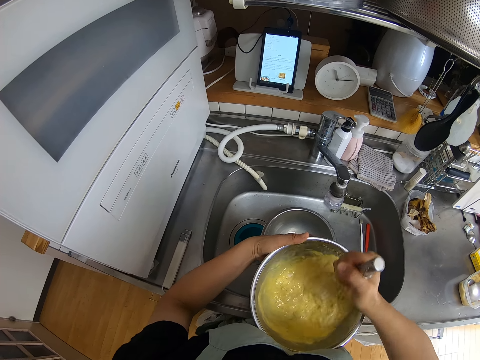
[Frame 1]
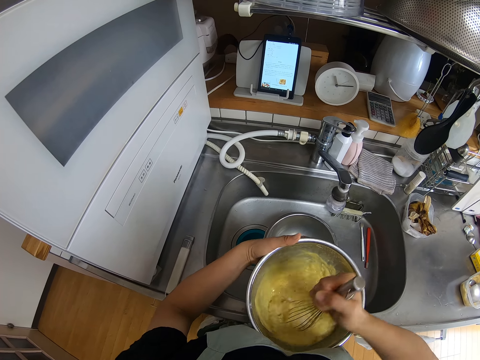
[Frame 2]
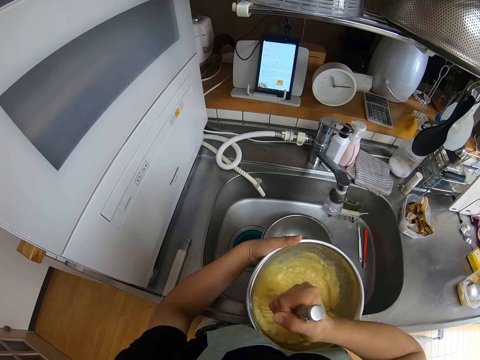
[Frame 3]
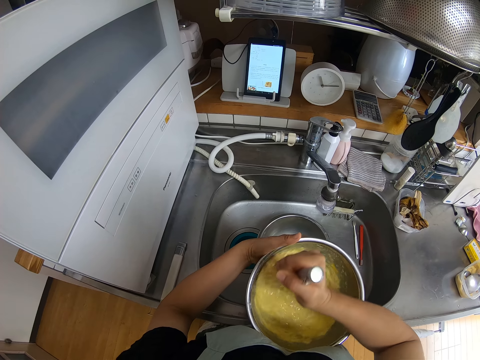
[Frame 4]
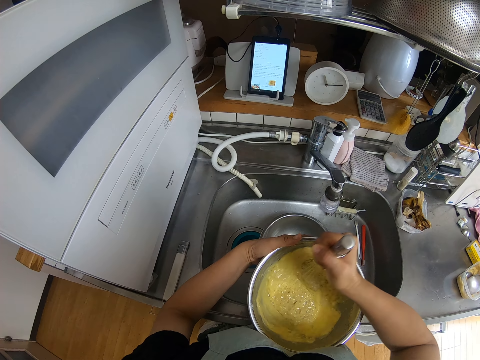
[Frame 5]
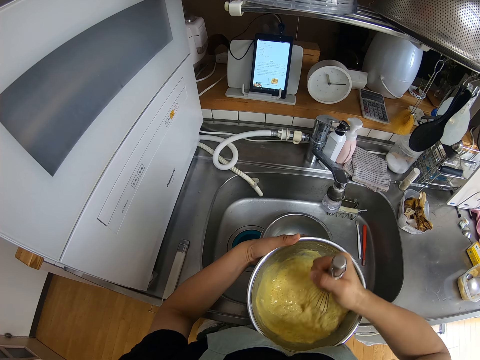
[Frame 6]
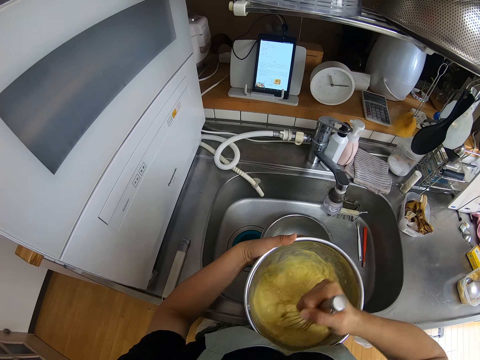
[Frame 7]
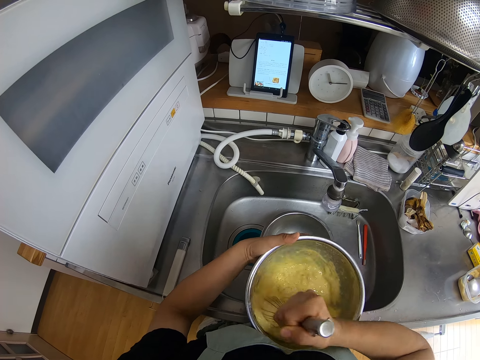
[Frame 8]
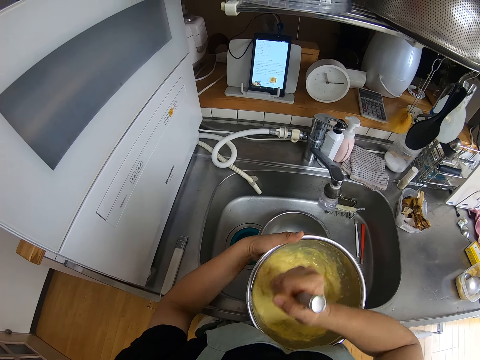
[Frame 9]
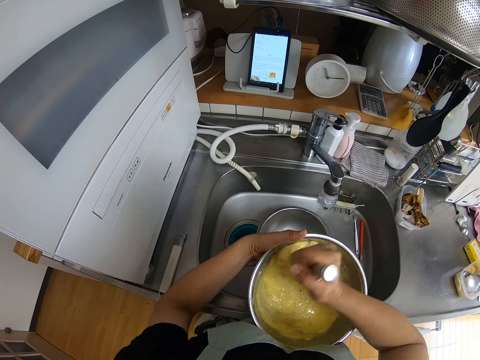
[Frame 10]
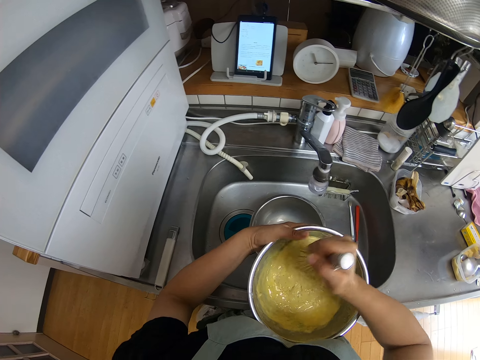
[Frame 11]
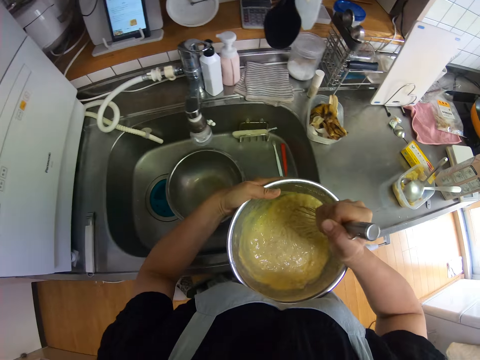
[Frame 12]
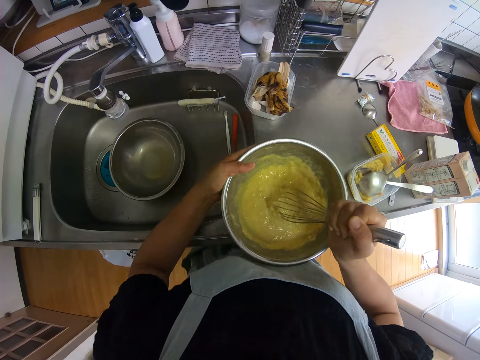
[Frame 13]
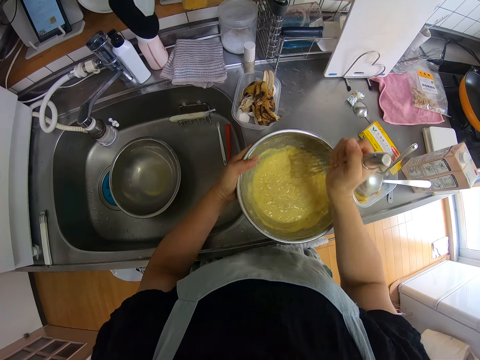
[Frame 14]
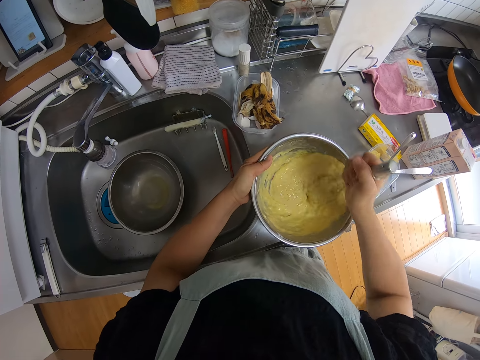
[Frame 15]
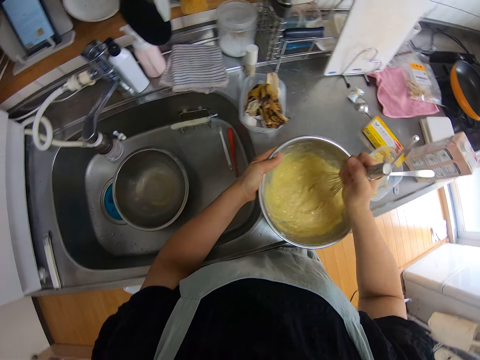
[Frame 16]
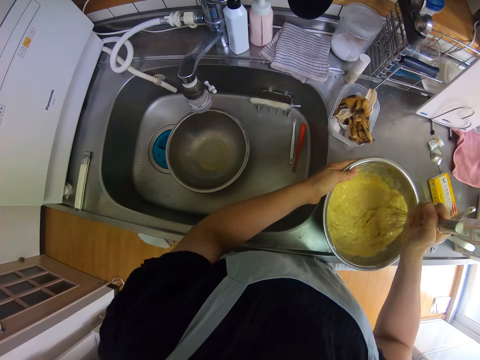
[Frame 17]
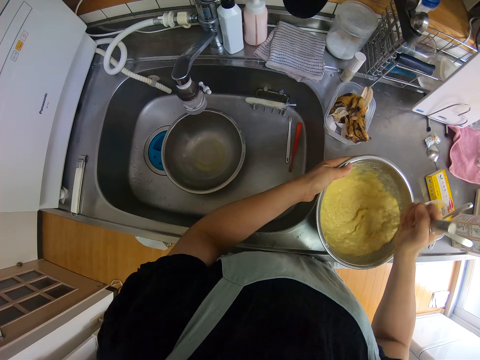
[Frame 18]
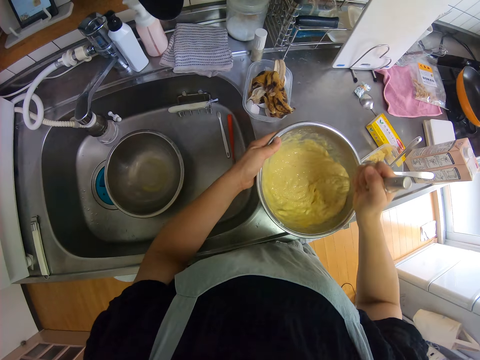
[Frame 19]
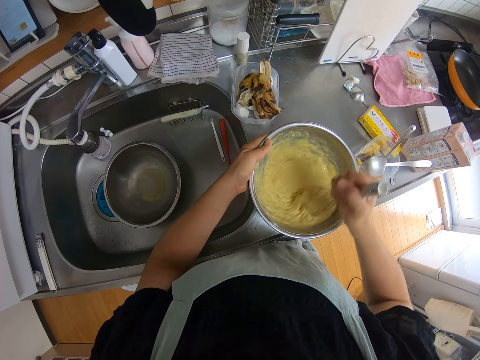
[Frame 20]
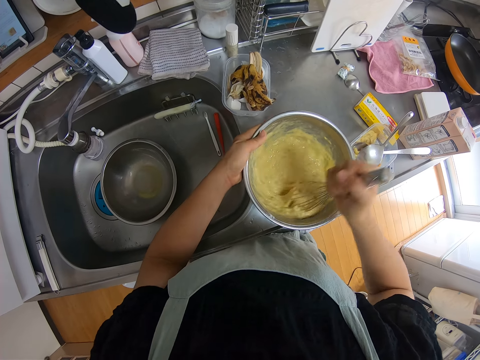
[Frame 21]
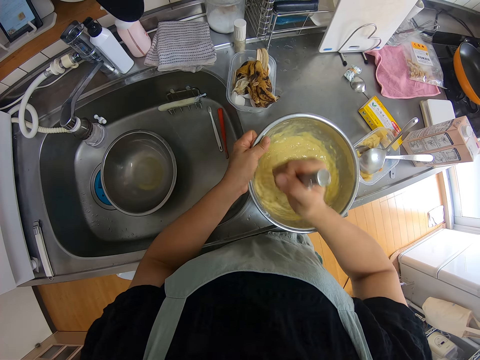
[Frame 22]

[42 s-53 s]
The camera wearer drops the bowl of batter on the kitchen worktop. They mix the batter with the whisk.

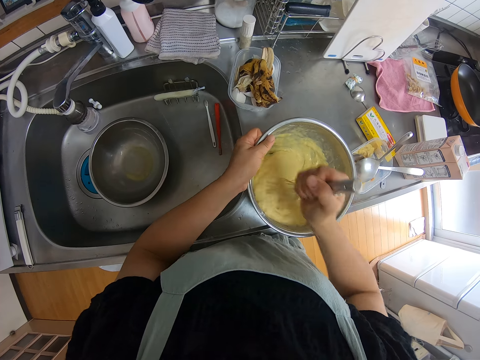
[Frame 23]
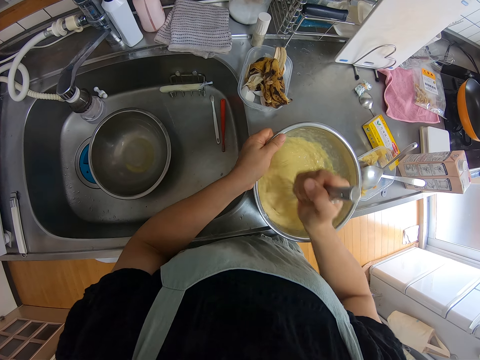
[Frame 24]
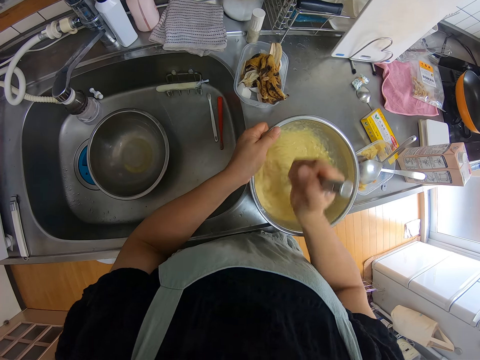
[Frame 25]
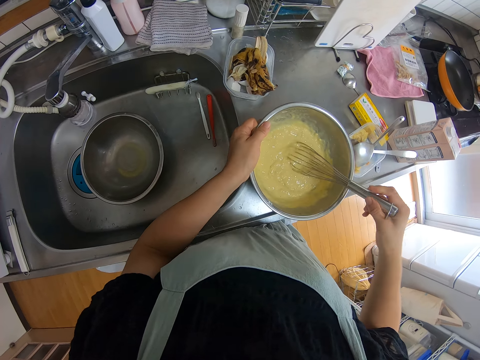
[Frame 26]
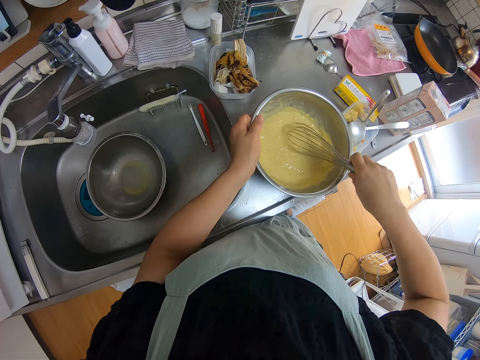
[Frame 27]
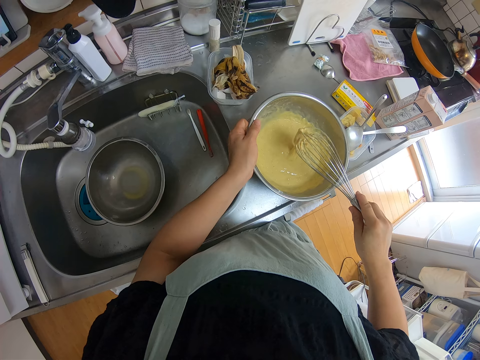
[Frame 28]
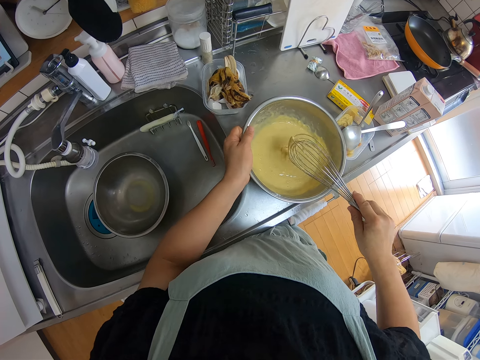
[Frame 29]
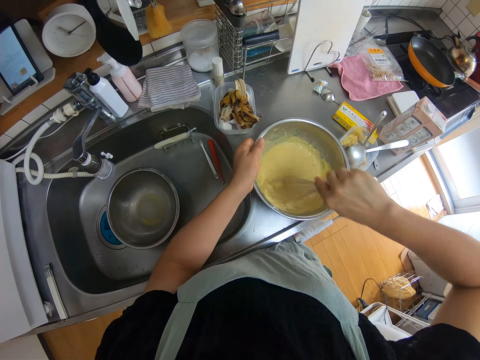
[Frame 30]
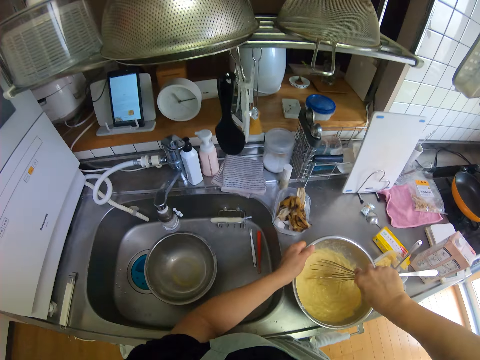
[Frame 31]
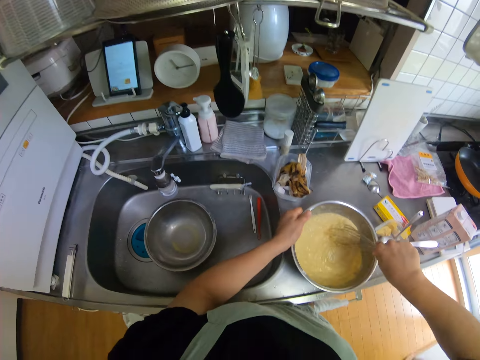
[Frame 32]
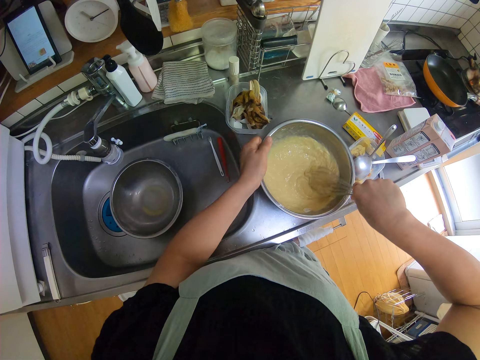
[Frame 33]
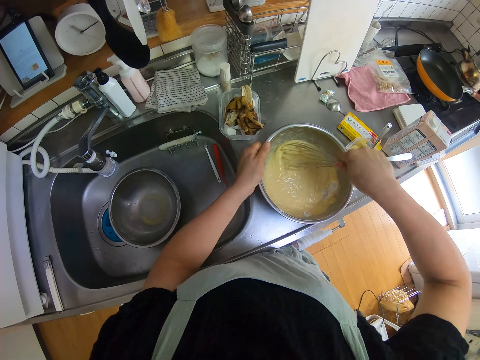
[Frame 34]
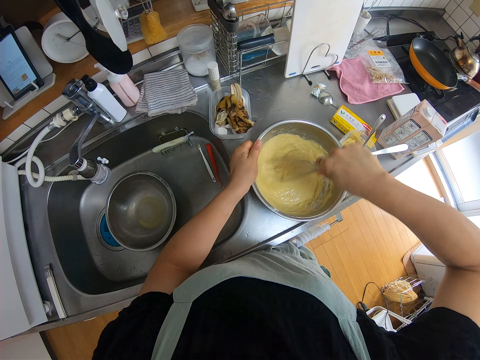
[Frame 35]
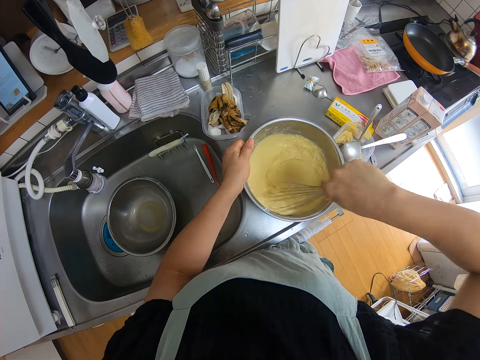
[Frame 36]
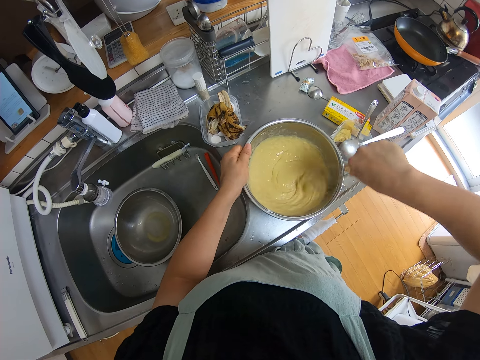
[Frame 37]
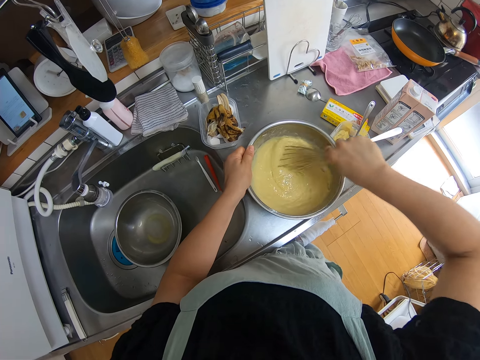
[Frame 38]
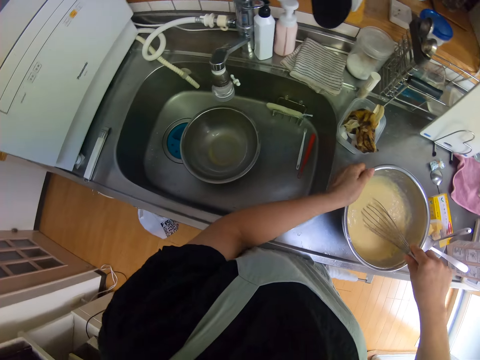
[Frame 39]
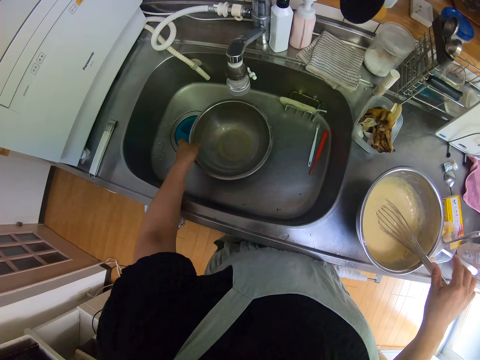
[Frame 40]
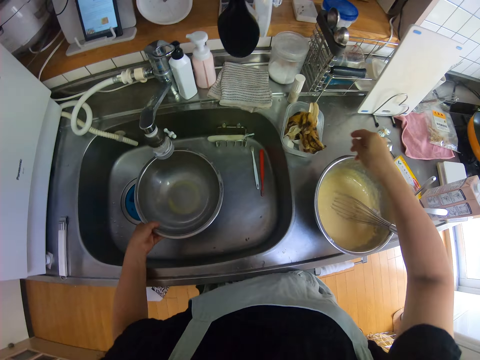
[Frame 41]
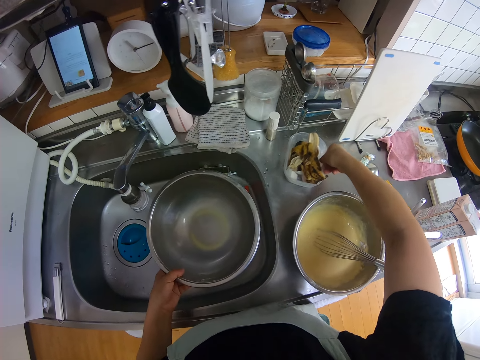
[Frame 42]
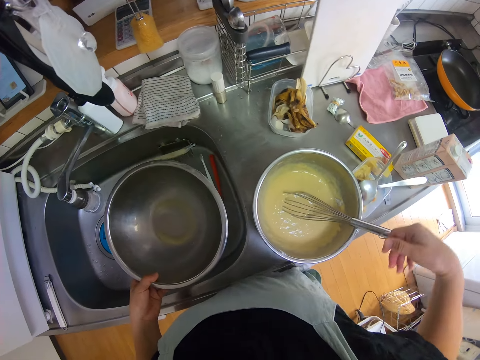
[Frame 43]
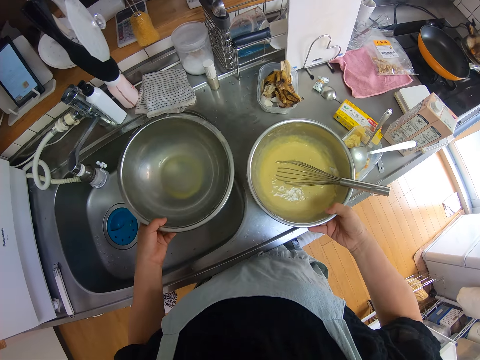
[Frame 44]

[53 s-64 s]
The camera wearer removes the whisk from the batter. She hits the whisk on the bowl. She mixes the batter with the whisk. She lifts up the empty bowl from the sink with her left hand. She removes her right hand from the whisk. She moves the bowl on the kitchen area.

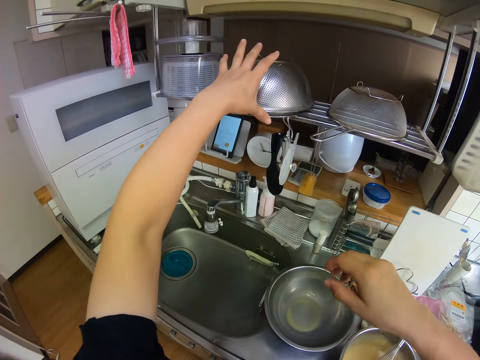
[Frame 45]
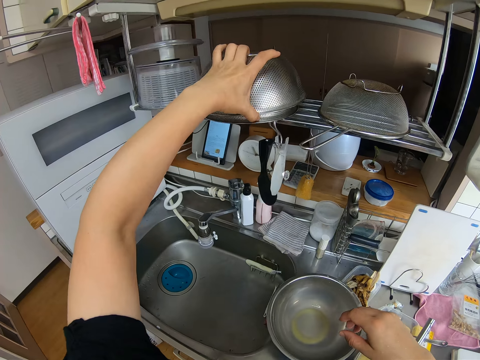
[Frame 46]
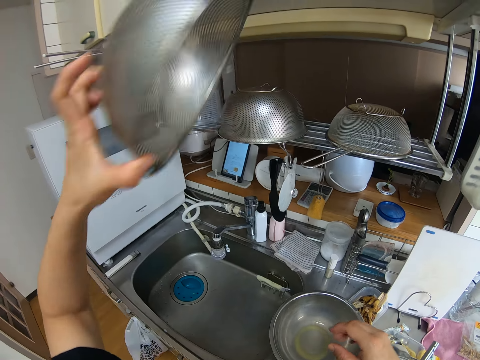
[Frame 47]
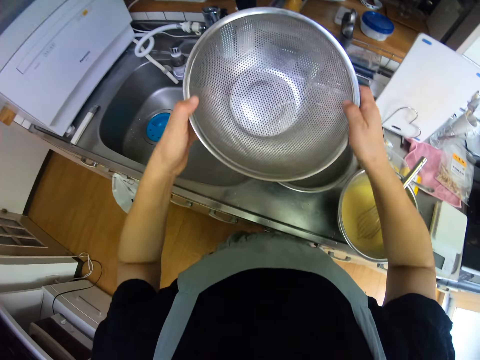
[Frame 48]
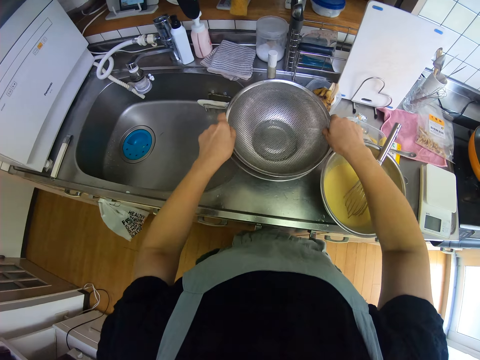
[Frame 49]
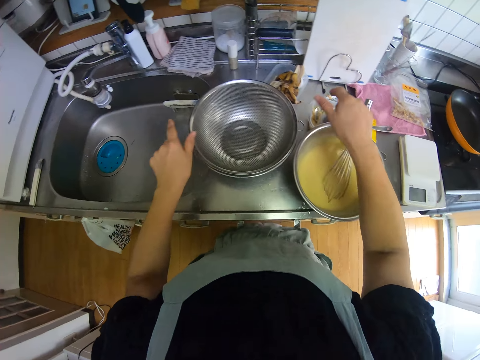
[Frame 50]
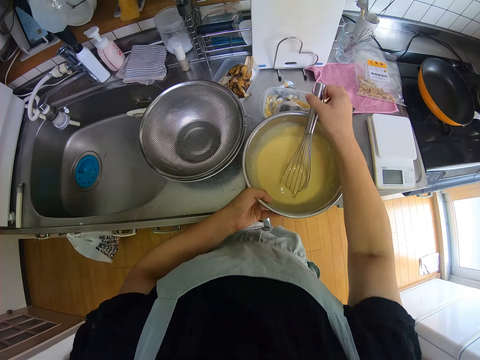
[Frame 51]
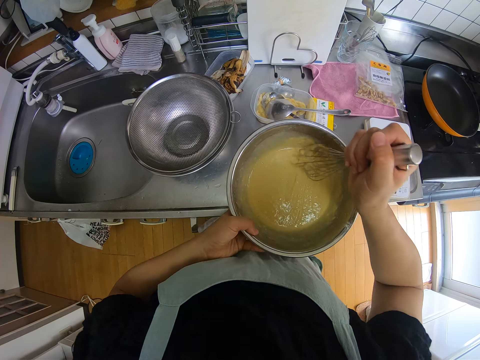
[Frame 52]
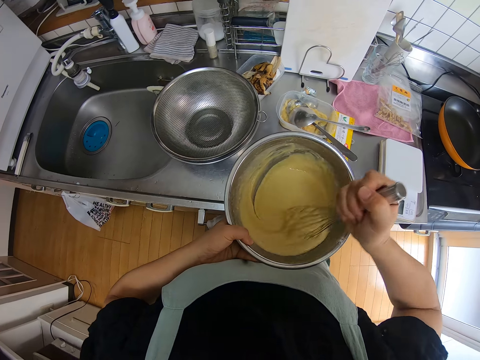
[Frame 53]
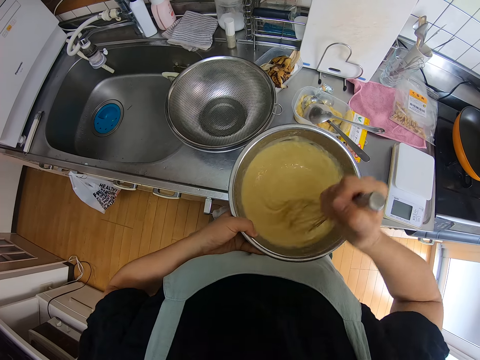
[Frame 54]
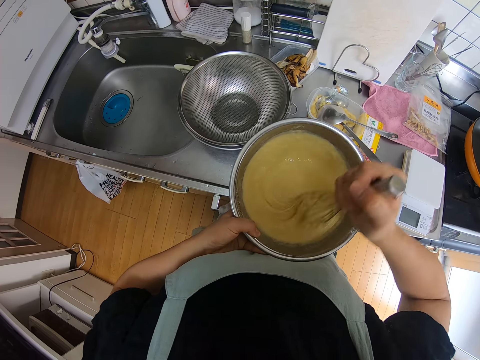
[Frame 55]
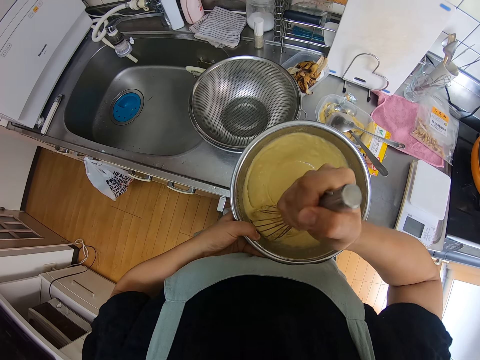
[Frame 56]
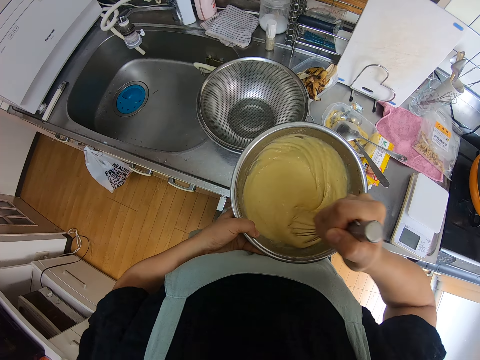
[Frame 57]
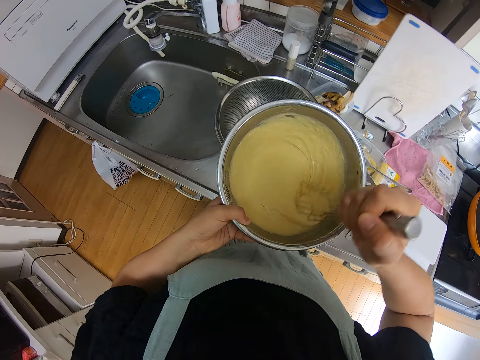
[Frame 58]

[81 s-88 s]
The camera wearer removes a strainer from a rack. They lower the strainer to the empty bowl. They put the strainer into the empty bowl. They lift up the bowl of batter and the whisk. They mix the batter with the whisk.
